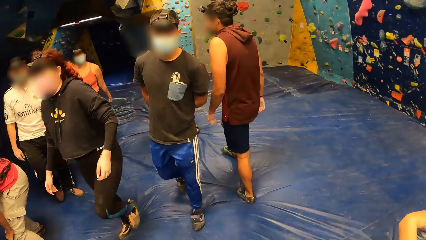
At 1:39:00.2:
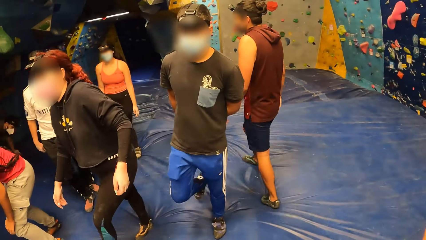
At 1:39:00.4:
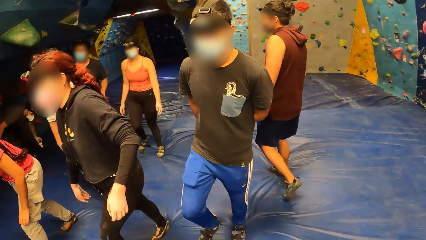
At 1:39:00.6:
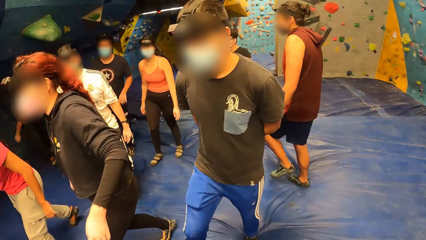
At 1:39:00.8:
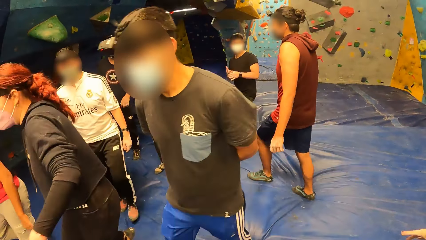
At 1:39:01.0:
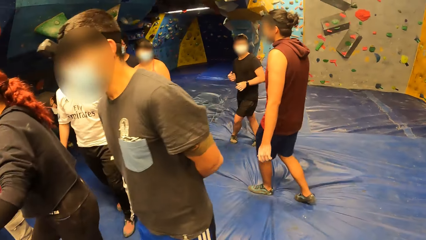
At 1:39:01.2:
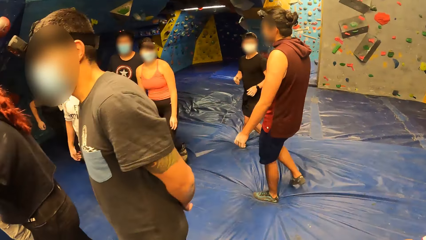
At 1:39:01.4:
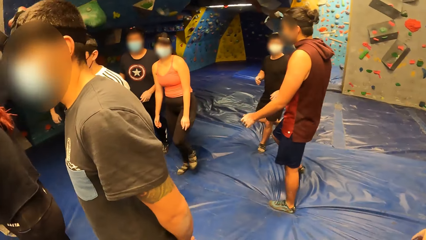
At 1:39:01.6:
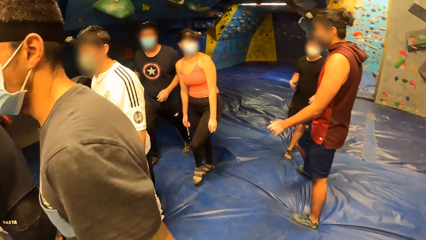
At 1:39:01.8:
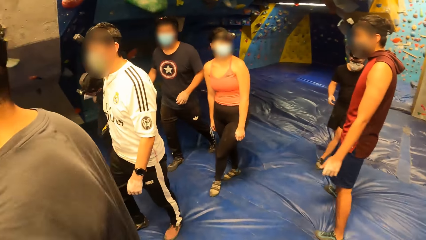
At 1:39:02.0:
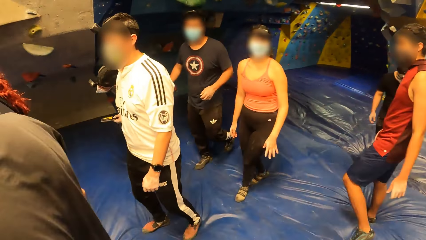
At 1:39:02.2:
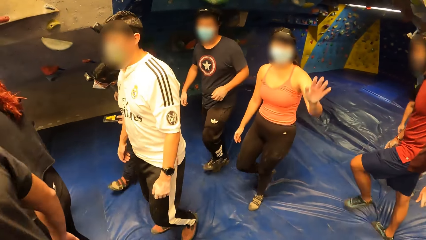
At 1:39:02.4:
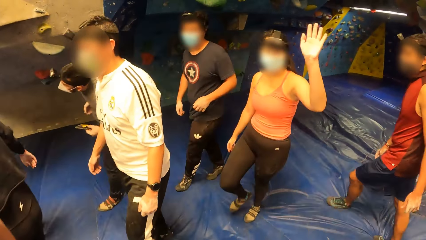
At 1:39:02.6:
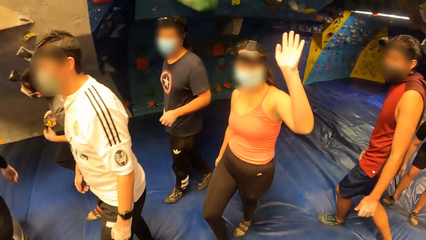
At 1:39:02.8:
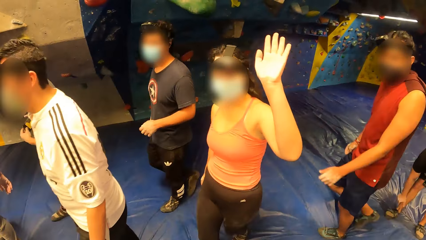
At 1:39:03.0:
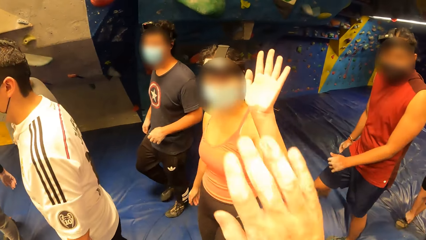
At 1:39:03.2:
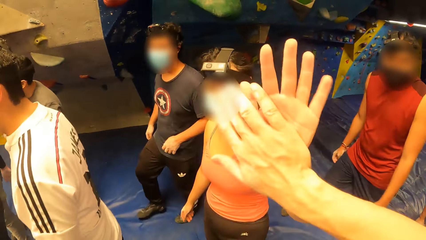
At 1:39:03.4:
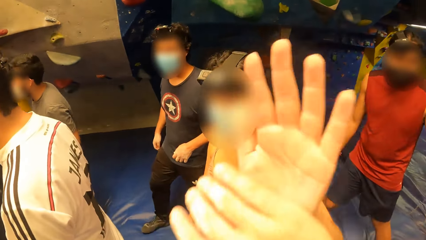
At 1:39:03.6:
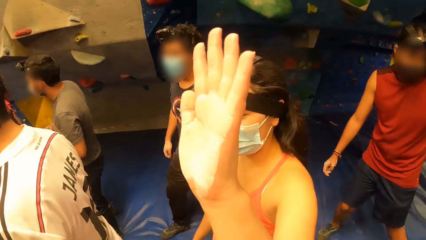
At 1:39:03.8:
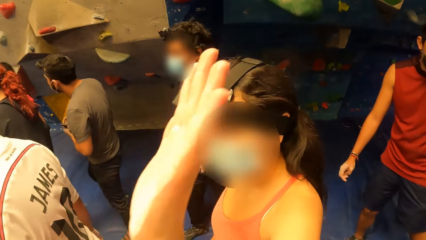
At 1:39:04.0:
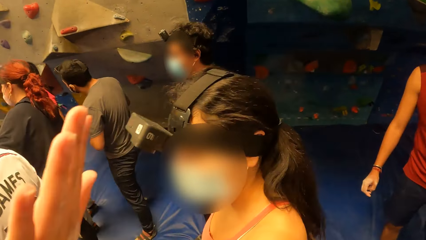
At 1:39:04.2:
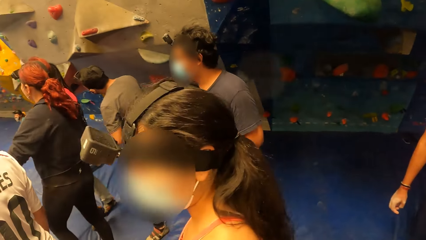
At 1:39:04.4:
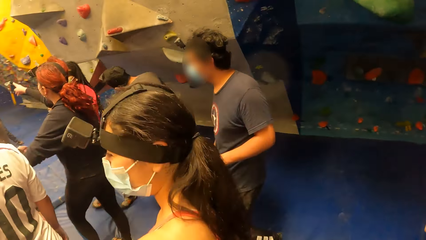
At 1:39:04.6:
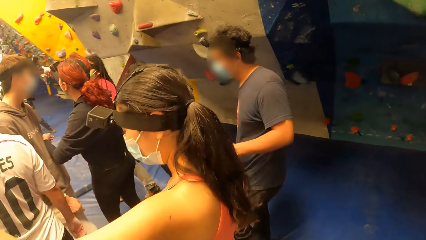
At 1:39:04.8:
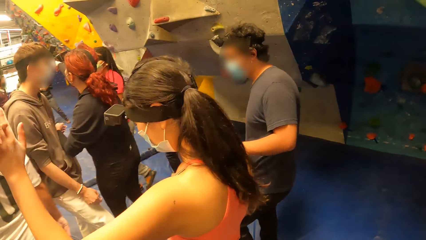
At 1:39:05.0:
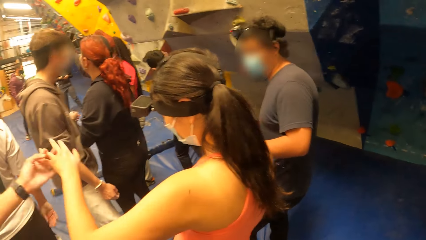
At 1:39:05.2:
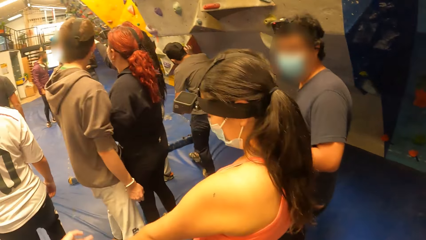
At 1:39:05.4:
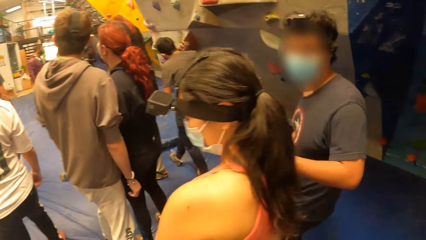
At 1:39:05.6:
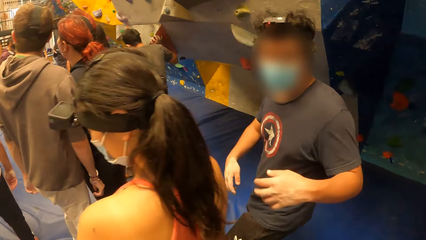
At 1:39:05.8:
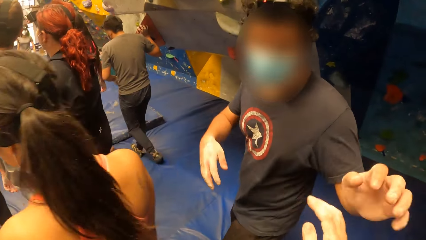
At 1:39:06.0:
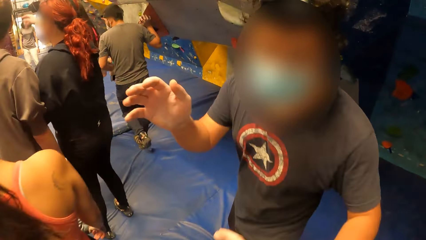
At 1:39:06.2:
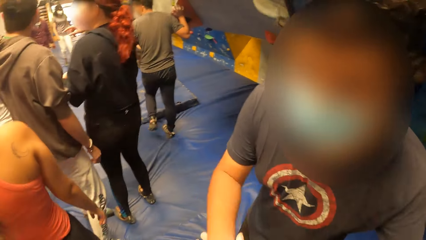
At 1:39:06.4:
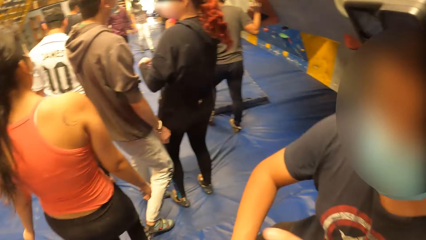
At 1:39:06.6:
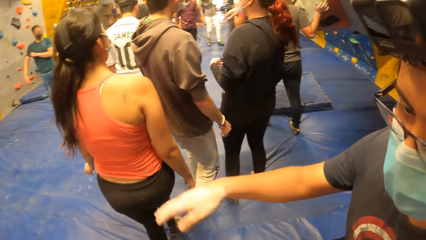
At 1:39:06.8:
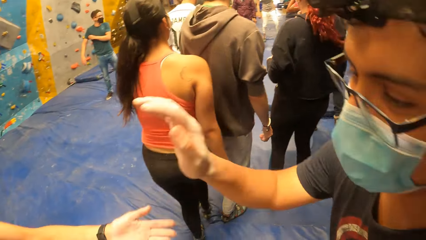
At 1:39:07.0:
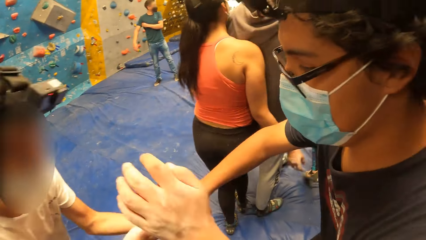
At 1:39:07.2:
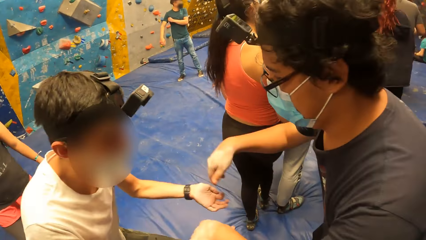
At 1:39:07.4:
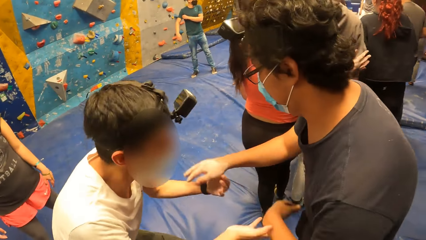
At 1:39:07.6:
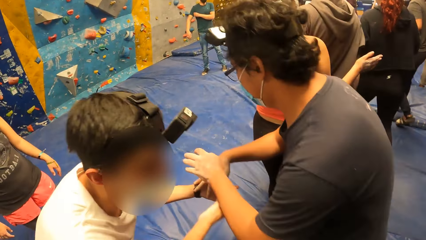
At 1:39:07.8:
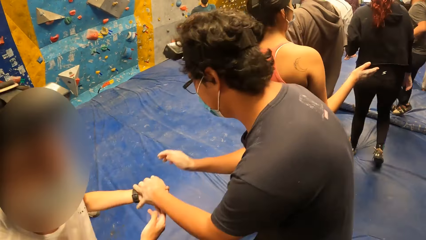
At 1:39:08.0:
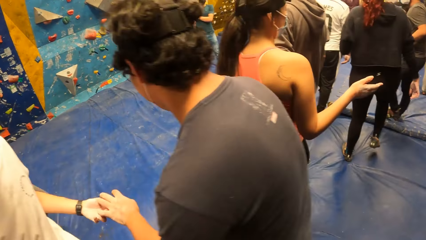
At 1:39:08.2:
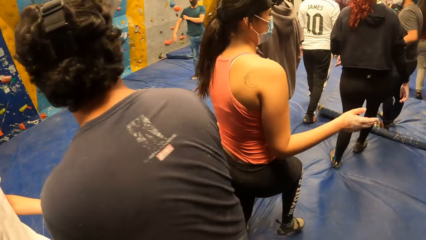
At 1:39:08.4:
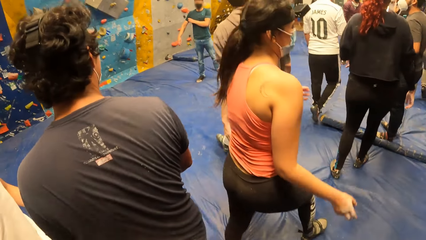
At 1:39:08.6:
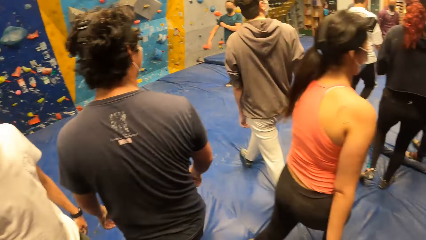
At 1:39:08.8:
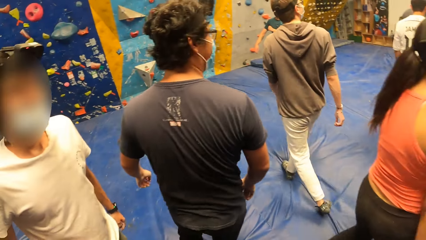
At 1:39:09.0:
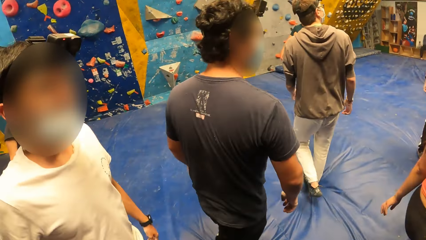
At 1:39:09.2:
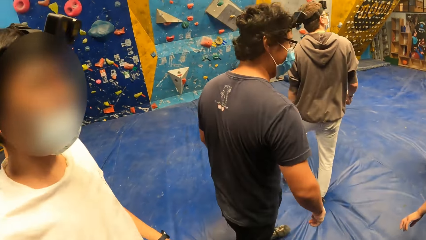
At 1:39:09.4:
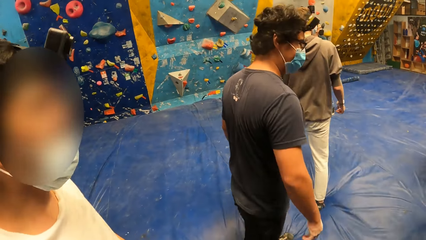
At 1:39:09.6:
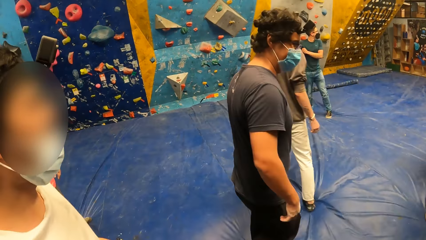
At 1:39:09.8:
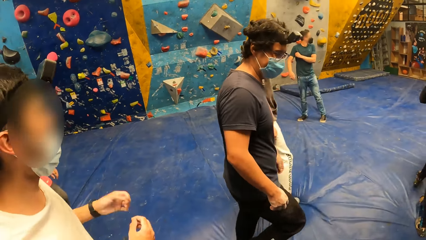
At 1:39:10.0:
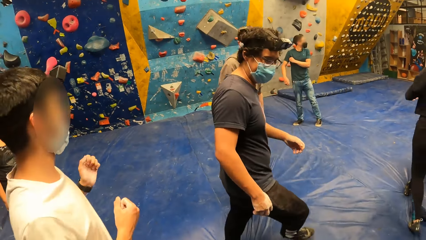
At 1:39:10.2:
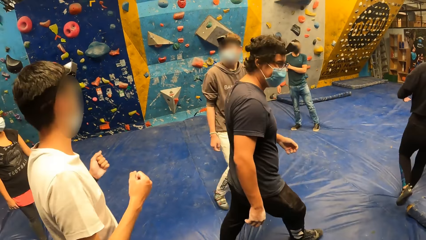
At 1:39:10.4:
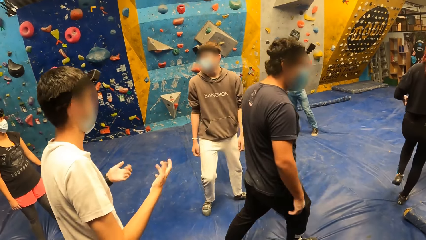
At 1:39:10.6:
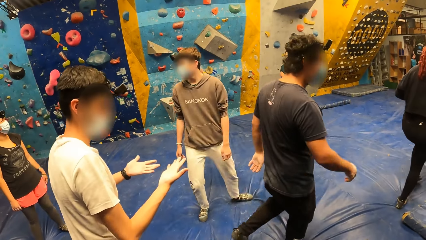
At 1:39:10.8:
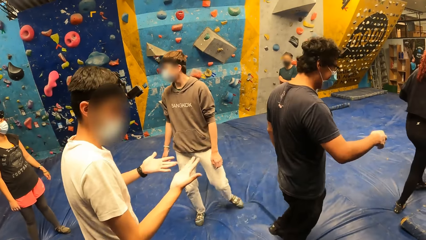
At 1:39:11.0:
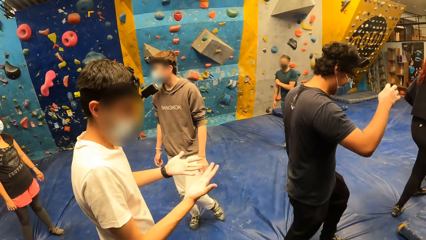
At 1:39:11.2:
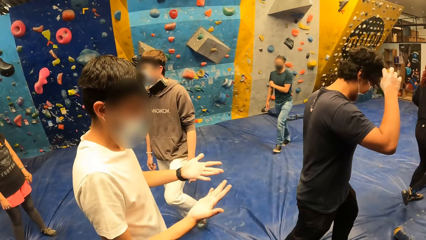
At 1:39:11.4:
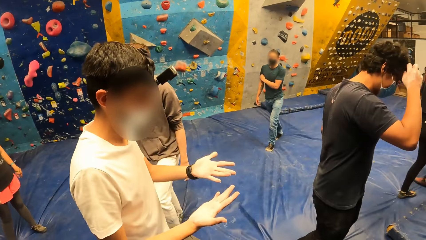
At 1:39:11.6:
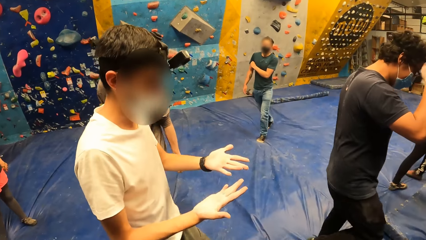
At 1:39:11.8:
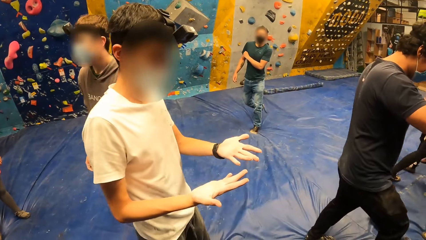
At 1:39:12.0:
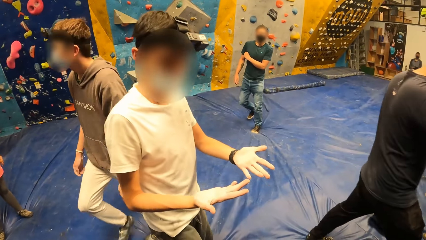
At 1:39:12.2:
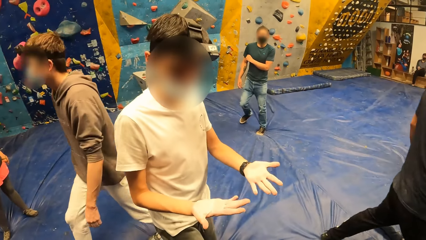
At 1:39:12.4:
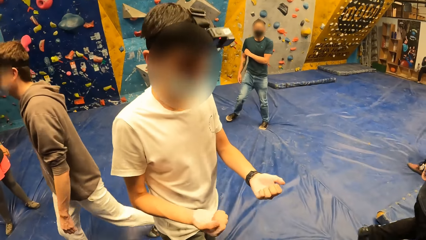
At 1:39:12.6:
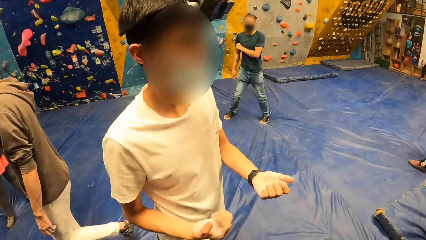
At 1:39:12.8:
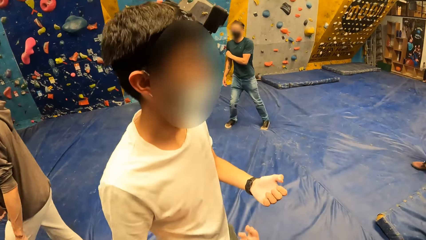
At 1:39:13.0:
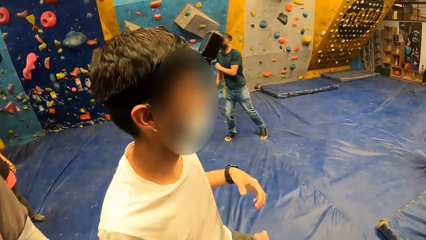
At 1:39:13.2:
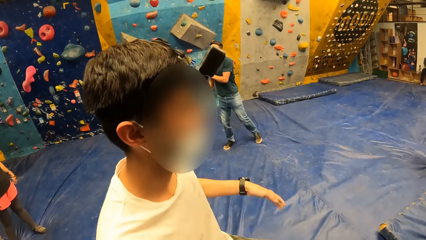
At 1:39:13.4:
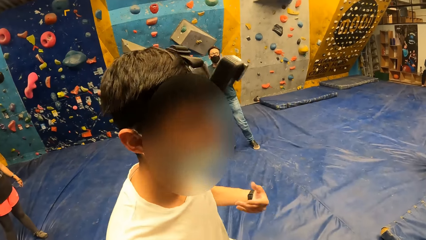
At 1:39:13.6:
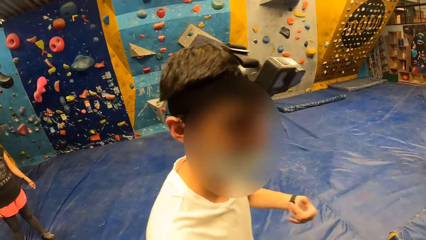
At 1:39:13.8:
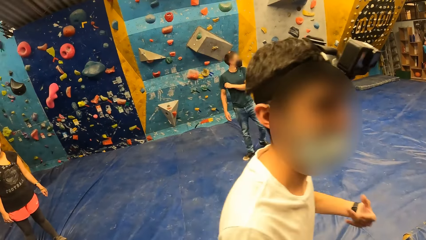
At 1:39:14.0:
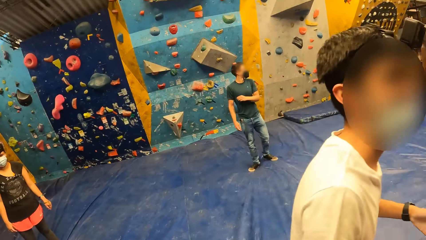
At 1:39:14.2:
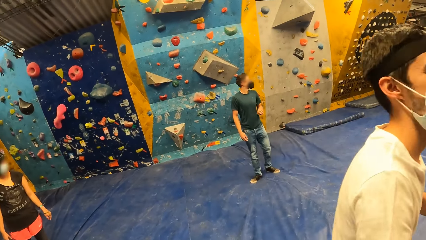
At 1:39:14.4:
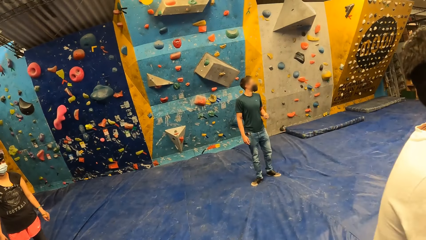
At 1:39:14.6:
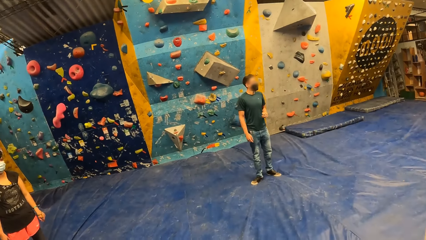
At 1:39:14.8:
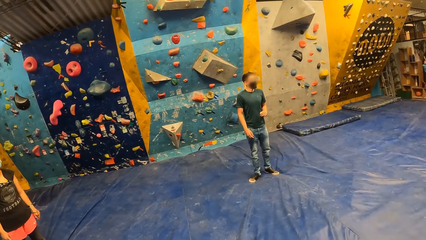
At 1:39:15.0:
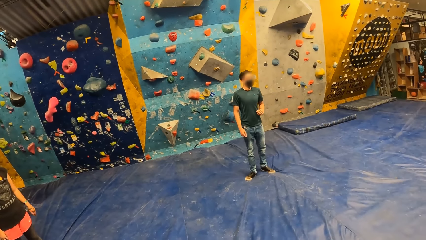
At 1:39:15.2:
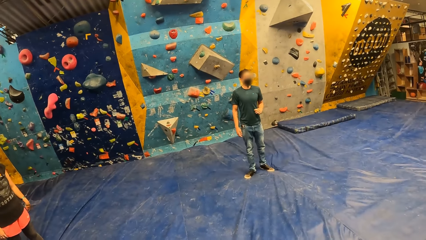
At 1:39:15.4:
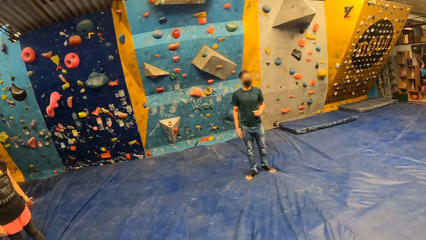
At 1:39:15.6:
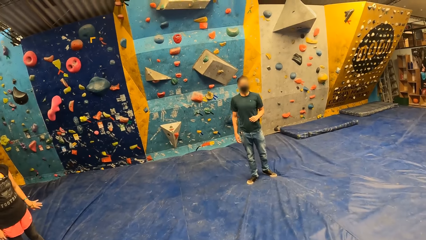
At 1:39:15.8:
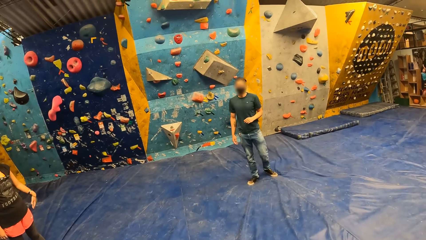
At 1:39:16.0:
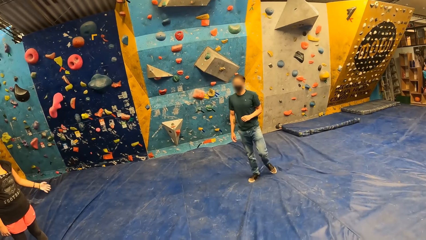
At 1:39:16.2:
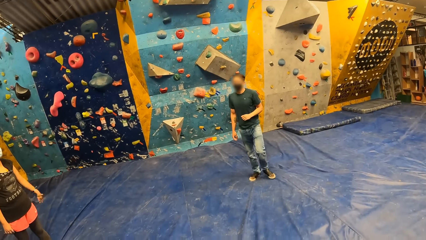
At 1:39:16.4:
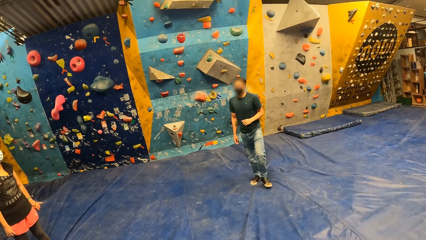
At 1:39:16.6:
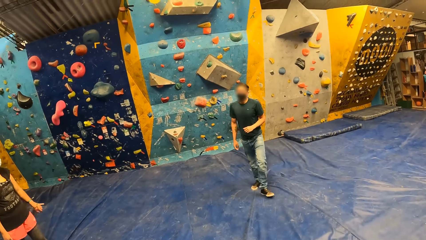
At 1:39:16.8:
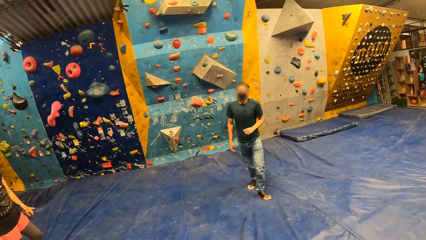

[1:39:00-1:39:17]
A woman walks around. A man walks around. The camera wearer interacts with the woman. The woman greets the camera wearer. The camera wearer greets the woman. The woman walks around. The camera wearer looks around. The woman greets another man. Another man looks around. The camera wearer interacts with the first man. The woman walks around. The first man greets the camera wearer. The camera wearer greets the first man. The first man interacts with the second man. The first man greets the second man. The second man greets the first man. The camera wearer looks around. The third man walks around. Another woman looks around. The first woman uses gestures. The first man walks around. The first woman walks around. The second man moves around. The other woman looks around. The second man looks at his hands. The first man touches his head. The second man shakes hands.
